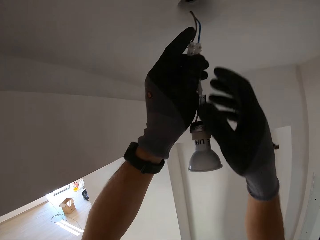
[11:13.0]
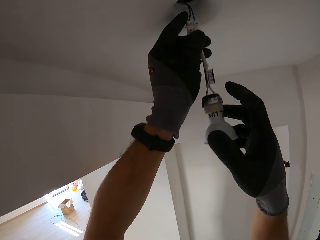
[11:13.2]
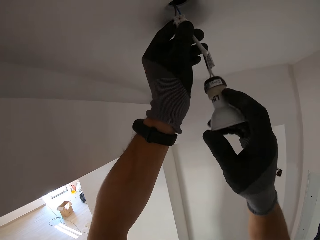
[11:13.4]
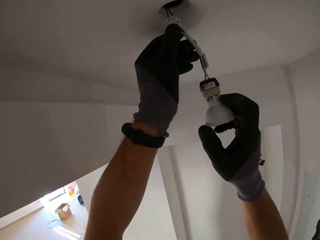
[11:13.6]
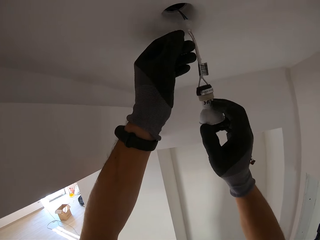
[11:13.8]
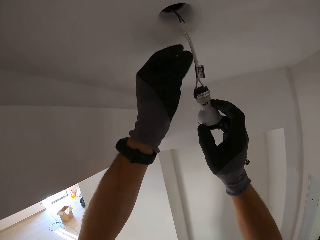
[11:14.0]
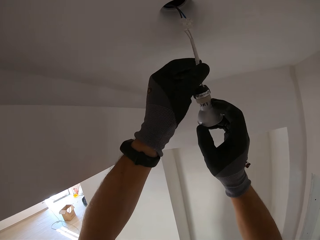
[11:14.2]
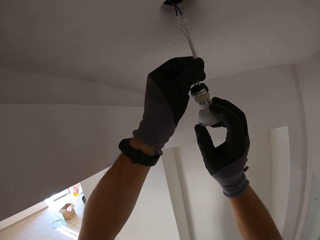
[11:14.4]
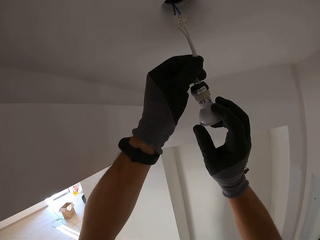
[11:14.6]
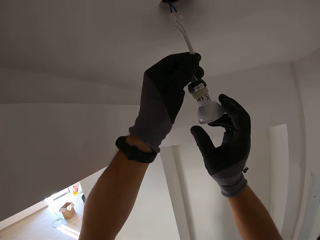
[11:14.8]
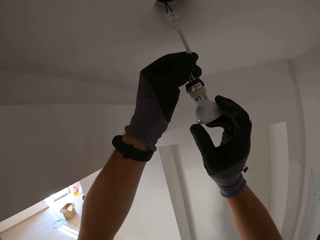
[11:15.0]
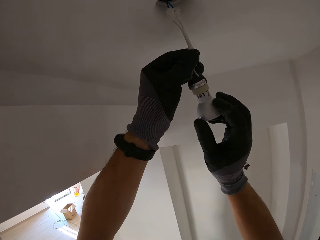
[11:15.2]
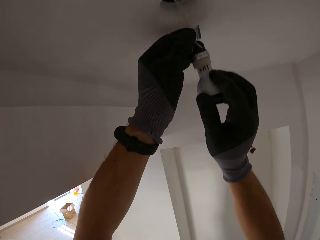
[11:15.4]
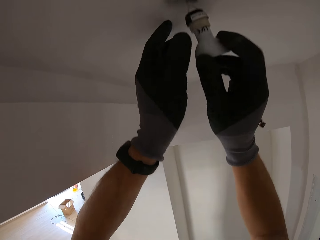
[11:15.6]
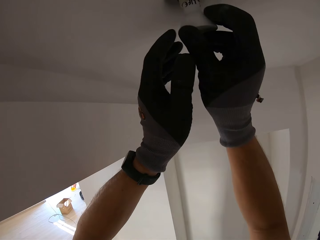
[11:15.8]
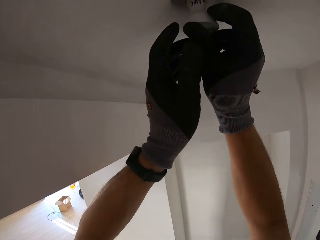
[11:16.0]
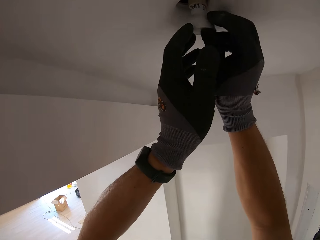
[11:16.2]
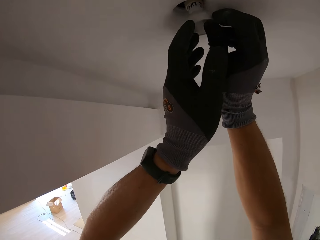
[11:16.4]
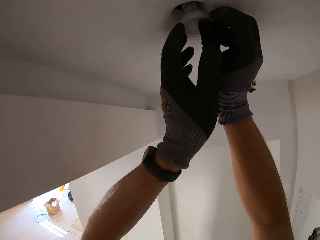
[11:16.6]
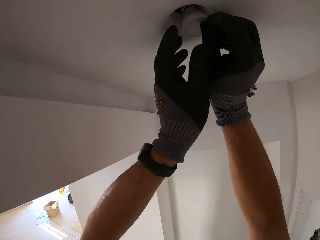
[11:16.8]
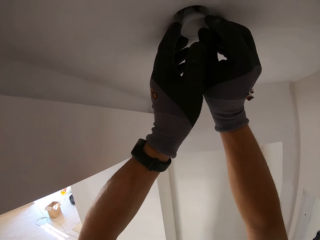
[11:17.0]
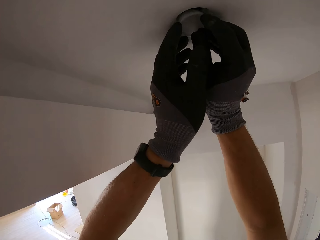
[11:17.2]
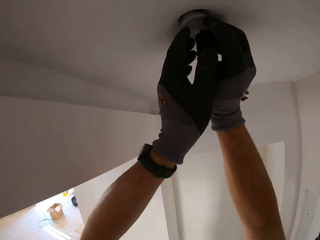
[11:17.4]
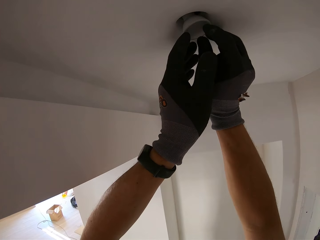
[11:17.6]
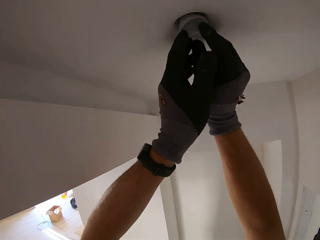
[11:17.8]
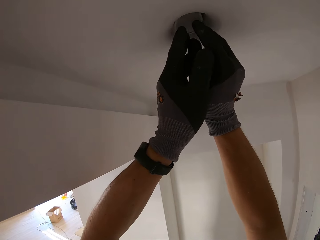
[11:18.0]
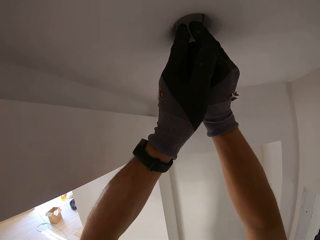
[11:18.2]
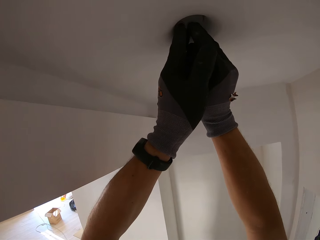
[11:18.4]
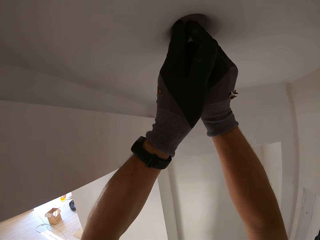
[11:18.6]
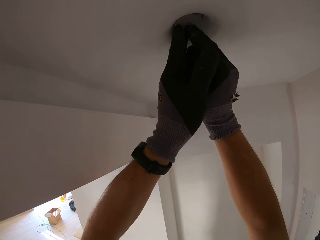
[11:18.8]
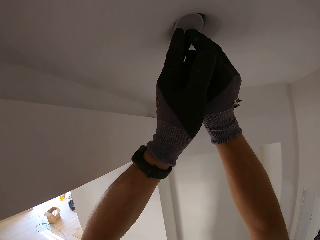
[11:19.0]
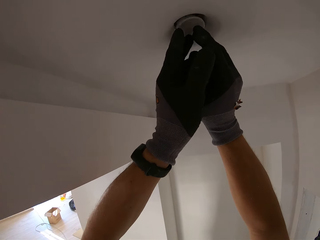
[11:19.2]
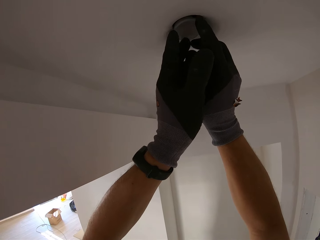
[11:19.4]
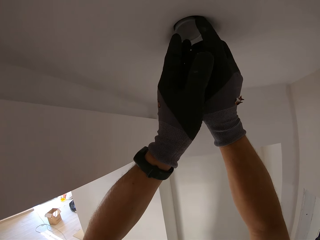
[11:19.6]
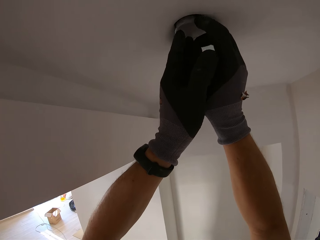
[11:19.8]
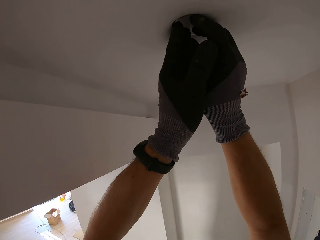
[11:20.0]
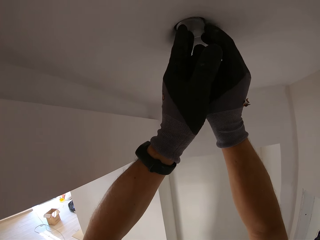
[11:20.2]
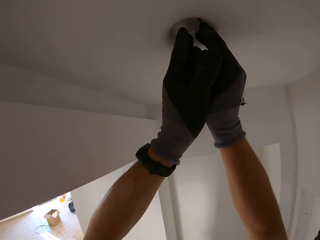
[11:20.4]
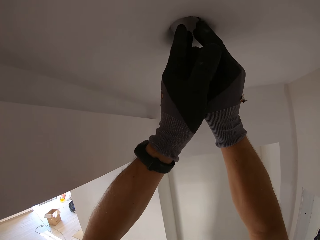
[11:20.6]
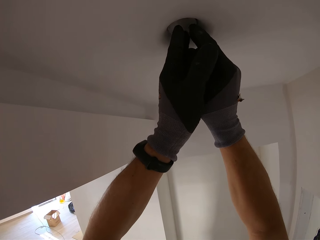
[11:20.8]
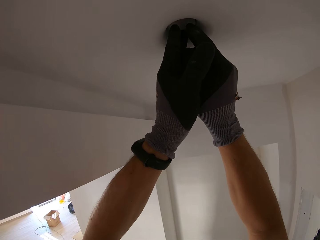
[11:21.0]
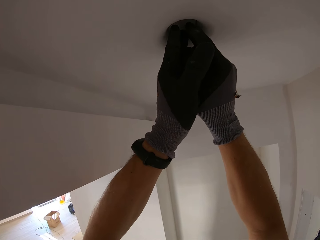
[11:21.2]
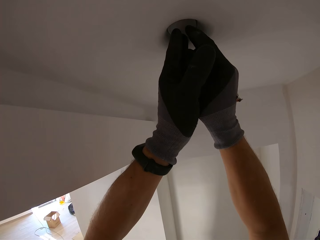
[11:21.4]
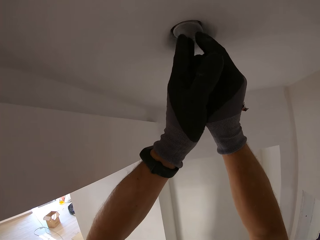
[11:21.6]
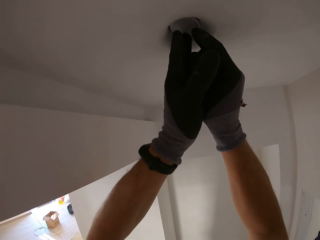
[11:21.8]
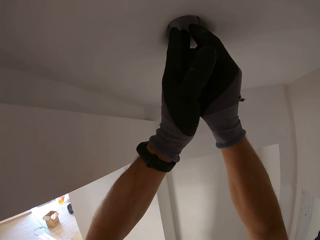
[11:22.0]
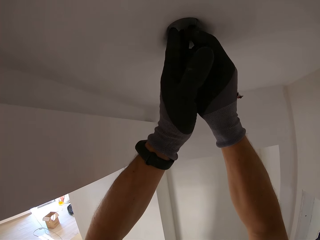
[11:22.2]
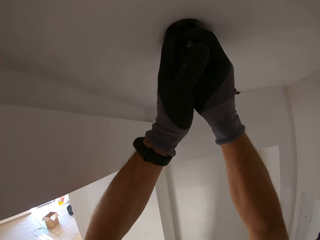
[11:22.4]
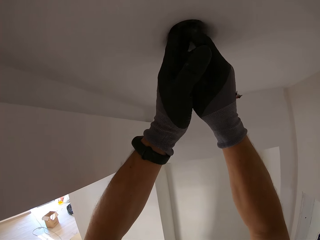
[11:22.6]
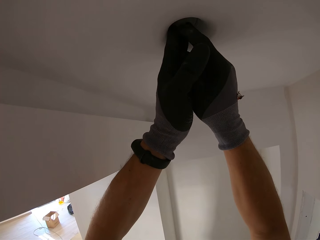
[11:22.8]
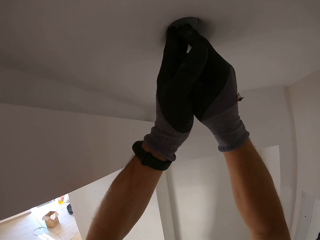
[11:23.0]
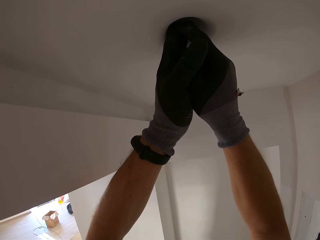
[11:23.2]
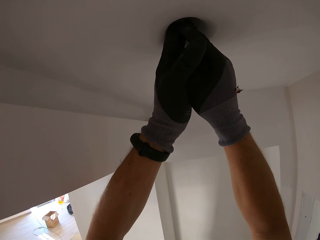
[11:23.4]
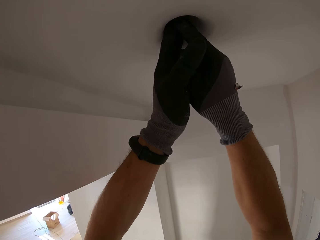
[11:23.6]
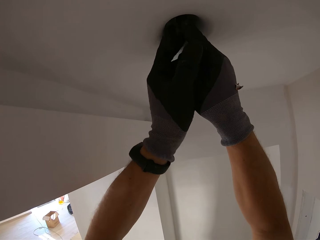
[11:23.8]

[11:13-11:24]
The camera wearer pushes the wire into the roof hole. They fix the wires. They push the bulb through the hole.

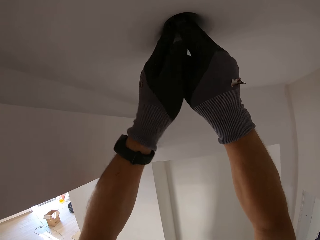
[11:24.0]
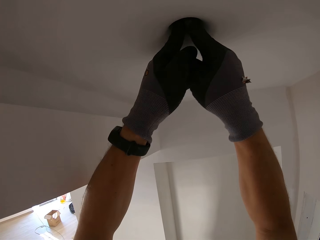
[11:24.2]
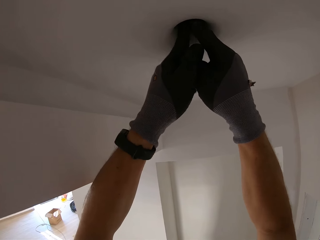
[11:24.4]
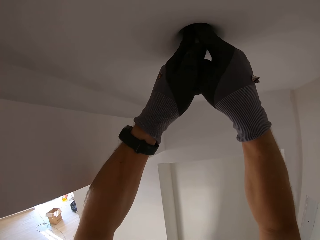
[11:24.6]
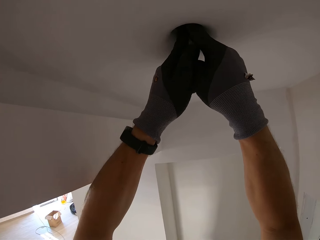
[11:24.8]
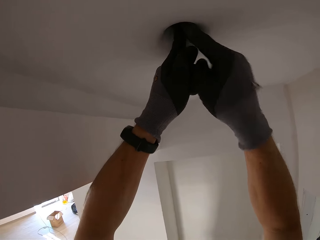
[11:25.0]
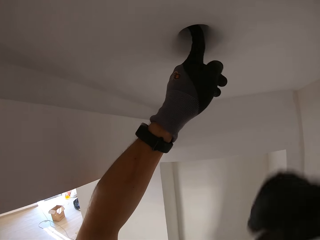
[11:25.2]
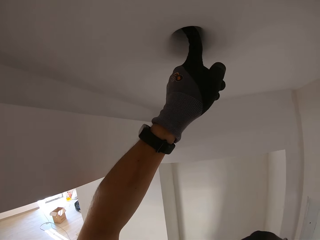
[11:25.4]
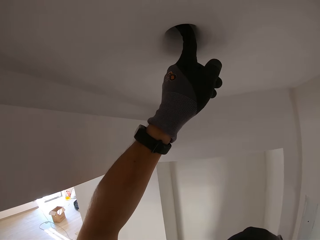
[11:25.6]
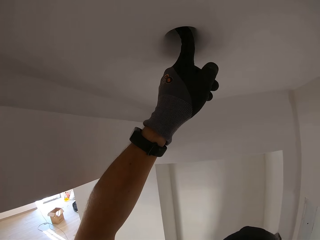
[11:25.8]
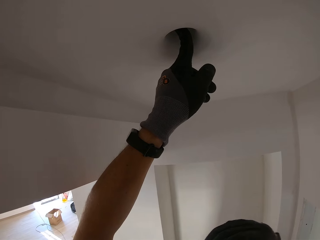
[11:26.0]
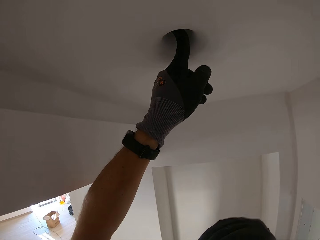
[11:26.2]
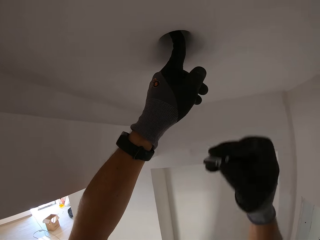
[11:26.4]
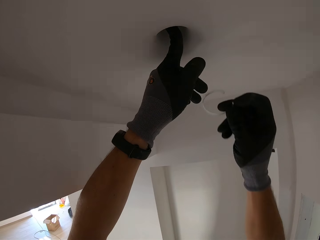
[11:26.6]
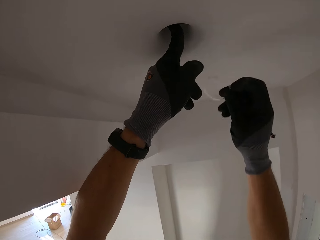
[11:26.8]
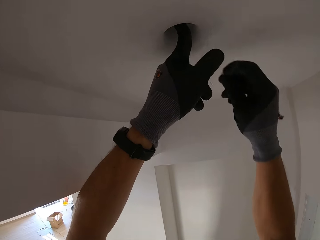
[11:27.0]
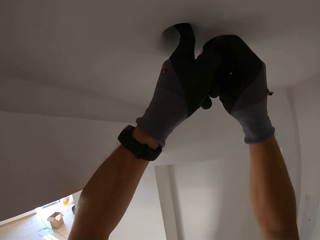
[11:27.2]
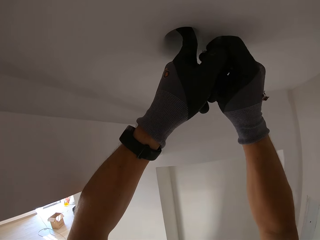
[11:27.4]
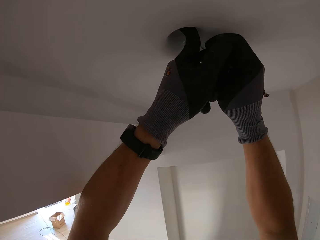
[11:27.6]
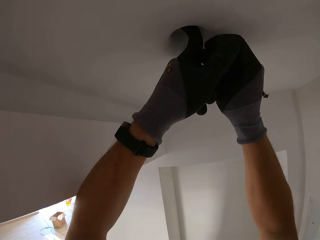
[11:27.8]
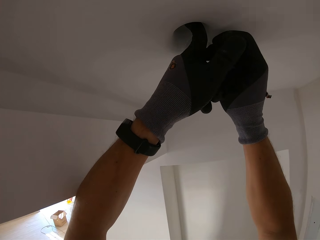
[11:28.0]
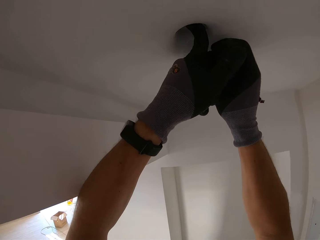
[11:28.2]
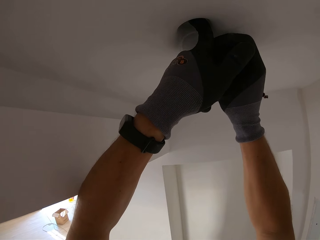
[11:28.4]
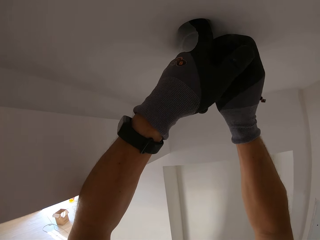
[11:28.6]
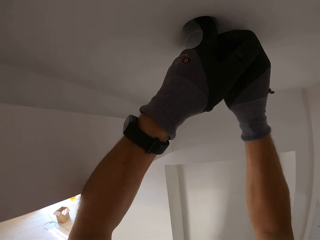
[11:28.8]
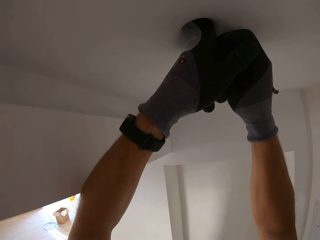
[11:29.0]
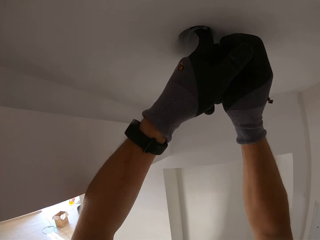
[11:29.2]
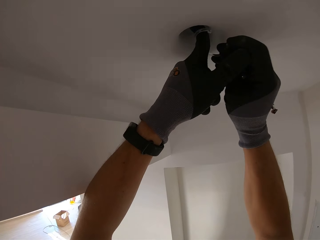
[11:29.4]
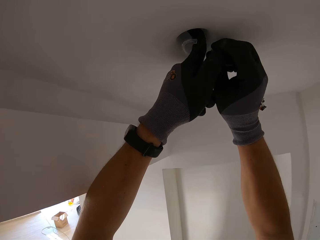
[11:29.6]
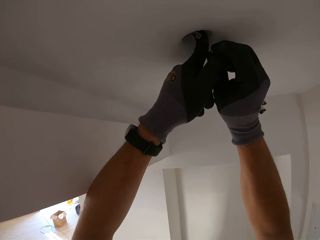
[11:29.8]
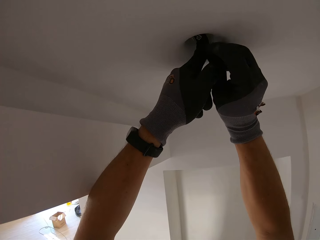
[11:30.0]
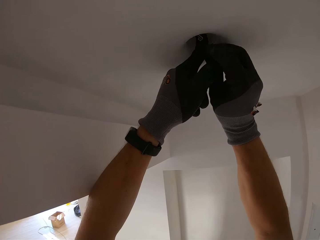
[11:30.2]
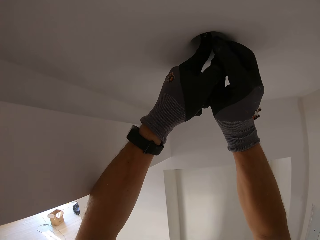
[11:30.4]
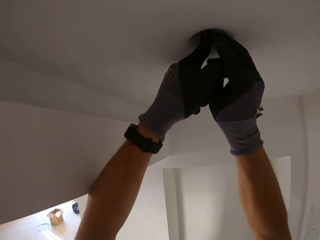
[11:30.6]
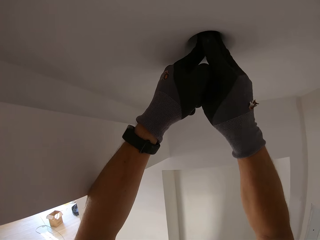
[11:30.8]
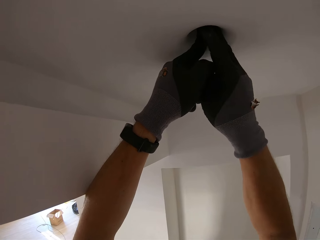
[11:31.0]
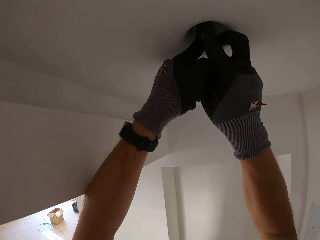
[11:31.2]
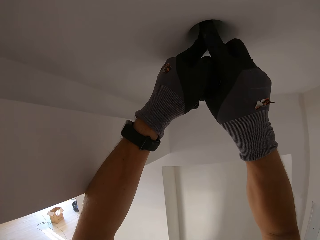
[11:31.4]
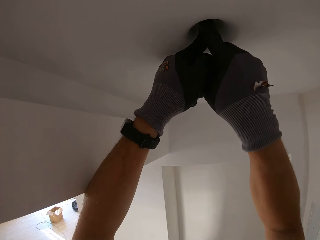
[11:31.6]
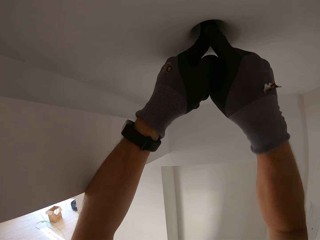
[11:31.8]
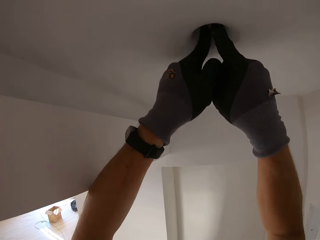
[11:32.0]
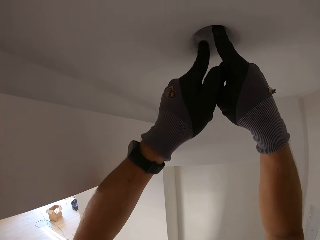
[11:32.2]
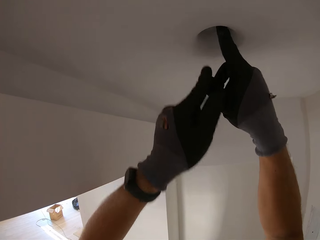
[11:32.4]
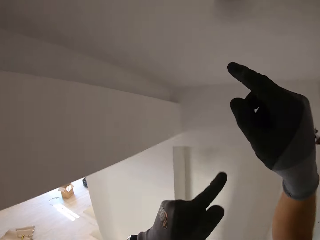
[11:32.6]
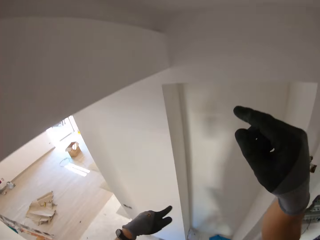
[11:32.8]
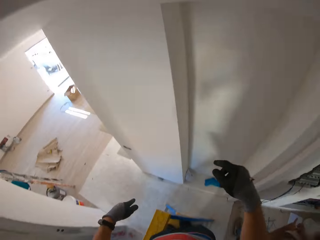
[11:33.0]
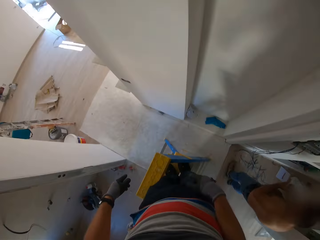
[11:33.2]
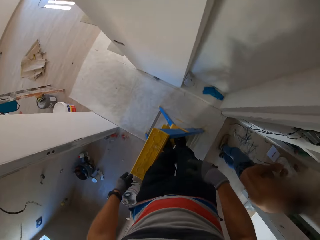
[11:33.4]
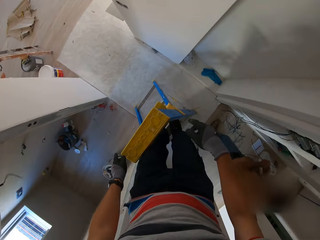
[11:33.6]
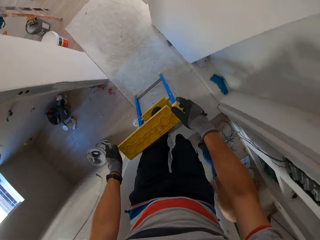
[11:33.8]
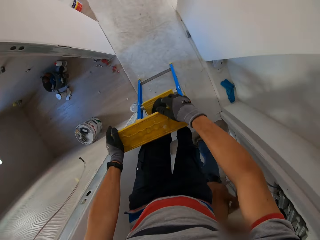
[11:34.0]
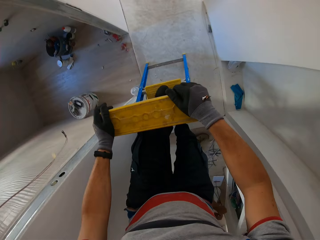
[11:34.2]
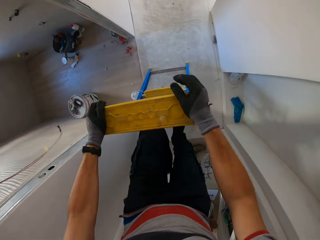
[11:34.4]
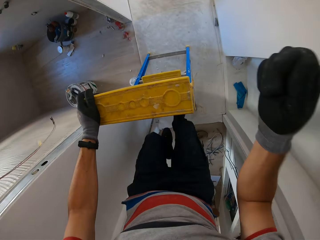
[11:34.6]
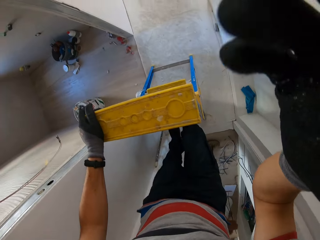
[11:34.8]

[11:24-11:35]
The camera wearer covers the bulb with a glass. They insert something. They step down on the ladder.
